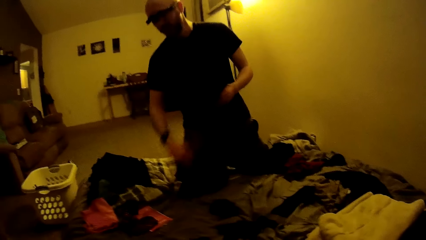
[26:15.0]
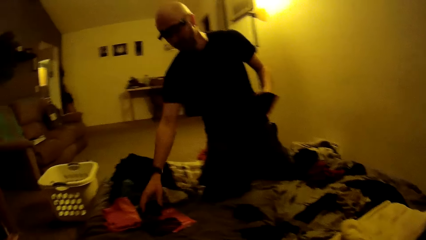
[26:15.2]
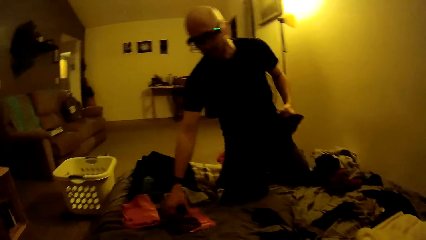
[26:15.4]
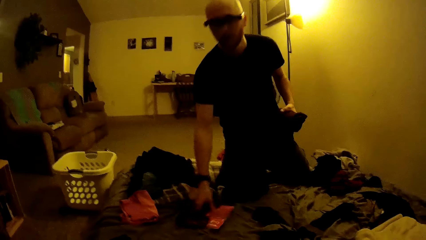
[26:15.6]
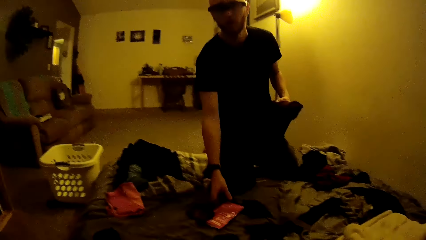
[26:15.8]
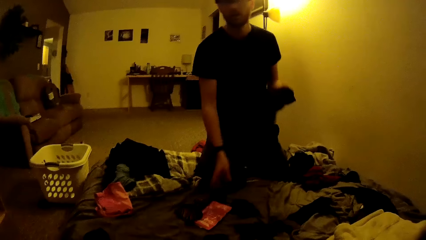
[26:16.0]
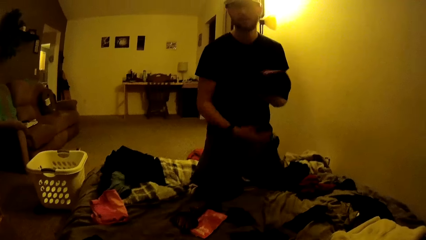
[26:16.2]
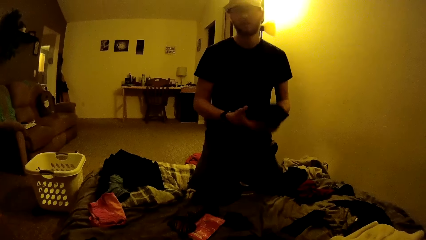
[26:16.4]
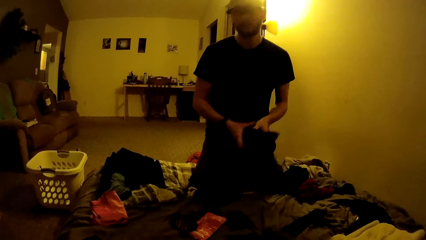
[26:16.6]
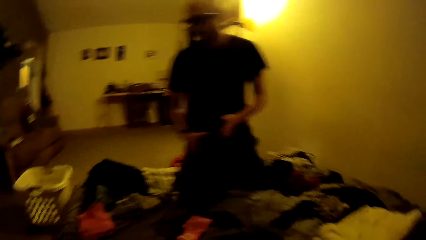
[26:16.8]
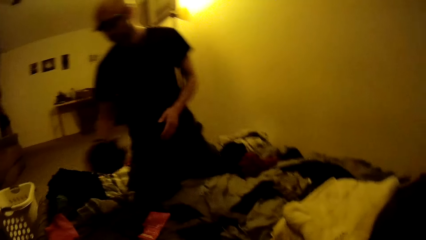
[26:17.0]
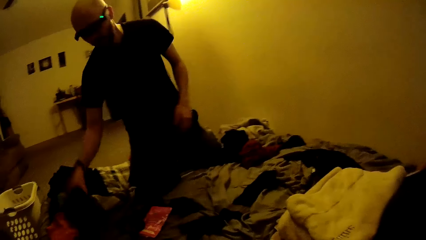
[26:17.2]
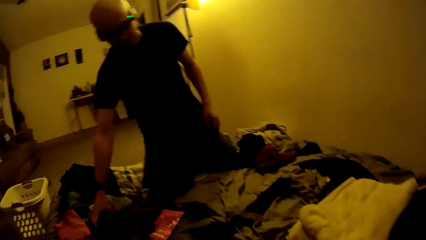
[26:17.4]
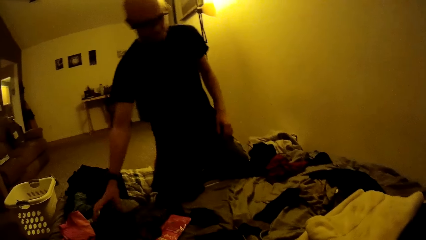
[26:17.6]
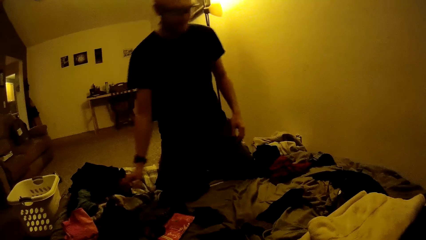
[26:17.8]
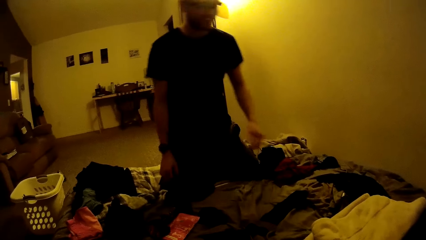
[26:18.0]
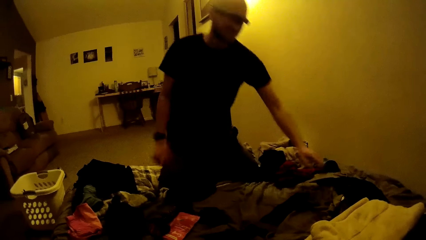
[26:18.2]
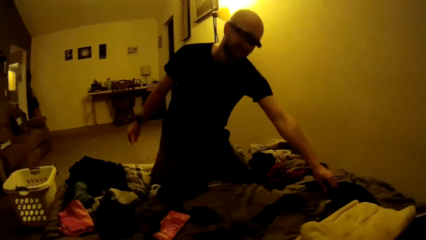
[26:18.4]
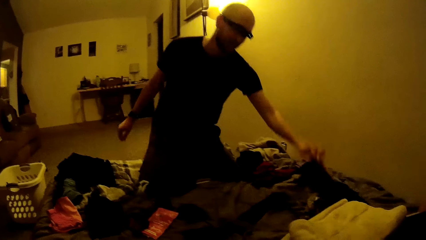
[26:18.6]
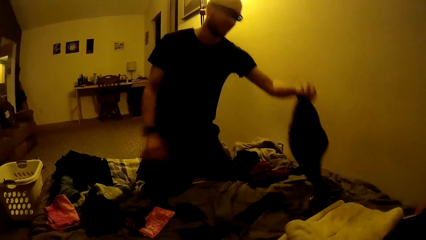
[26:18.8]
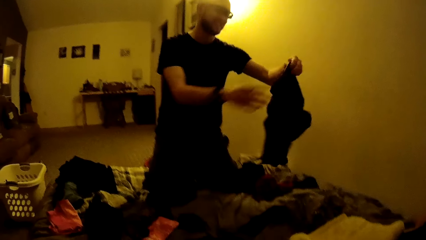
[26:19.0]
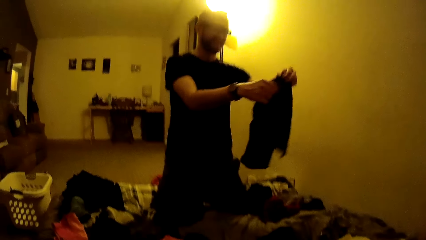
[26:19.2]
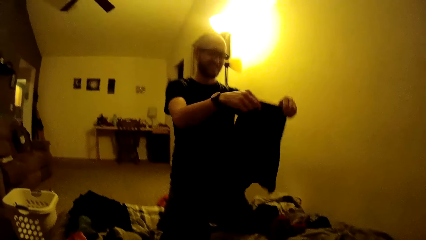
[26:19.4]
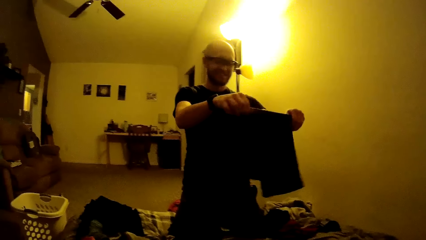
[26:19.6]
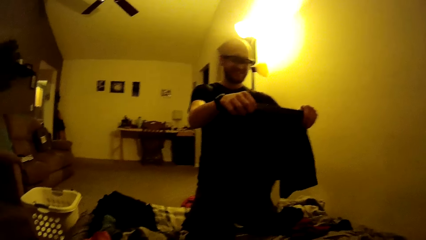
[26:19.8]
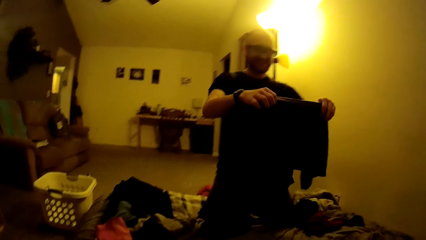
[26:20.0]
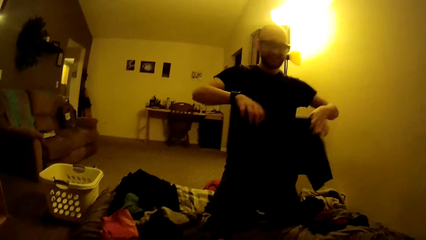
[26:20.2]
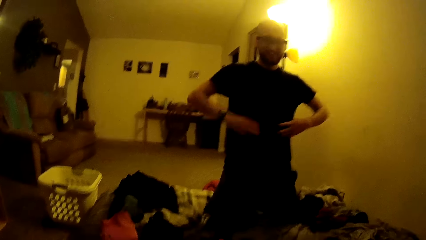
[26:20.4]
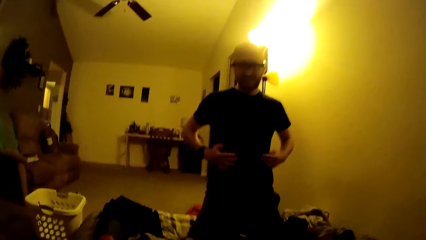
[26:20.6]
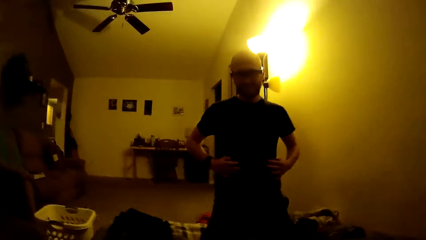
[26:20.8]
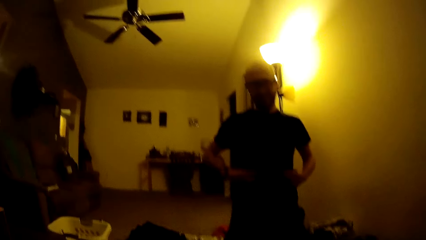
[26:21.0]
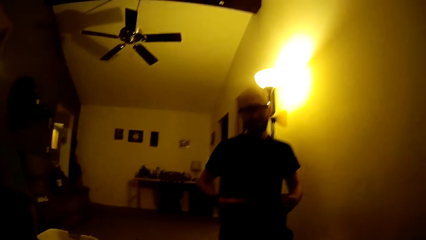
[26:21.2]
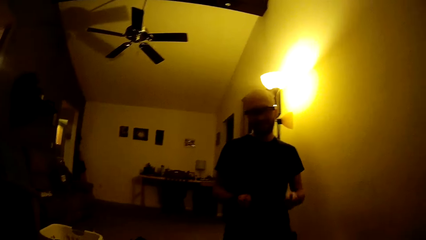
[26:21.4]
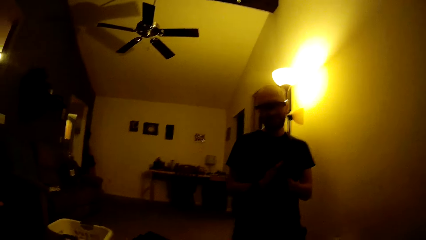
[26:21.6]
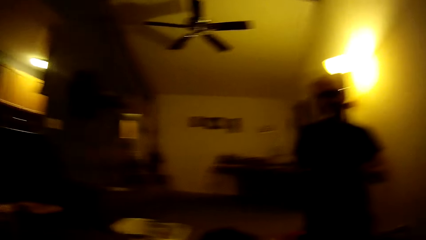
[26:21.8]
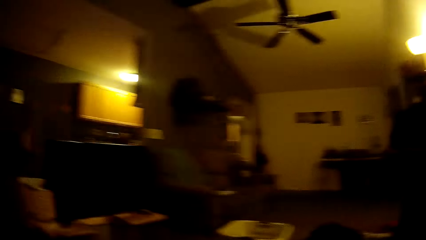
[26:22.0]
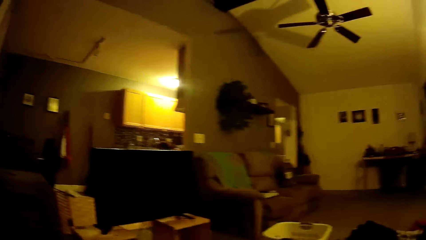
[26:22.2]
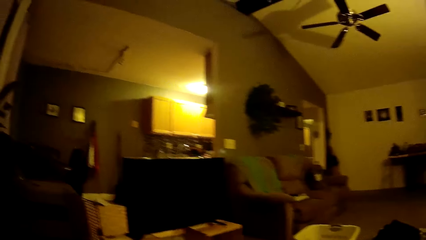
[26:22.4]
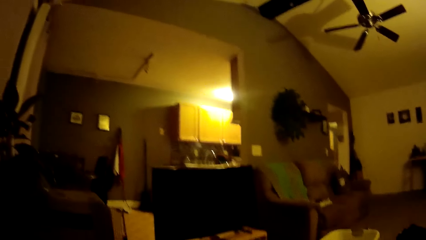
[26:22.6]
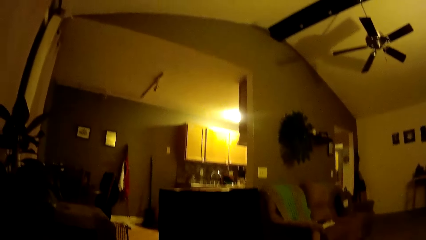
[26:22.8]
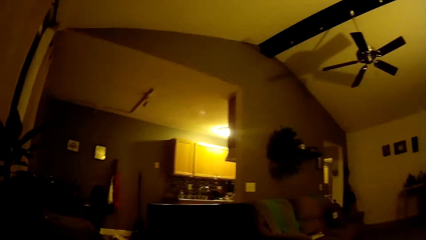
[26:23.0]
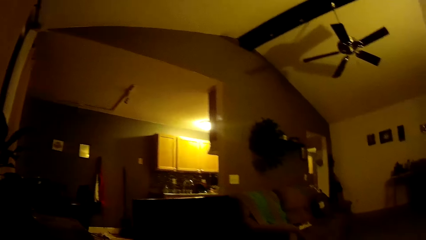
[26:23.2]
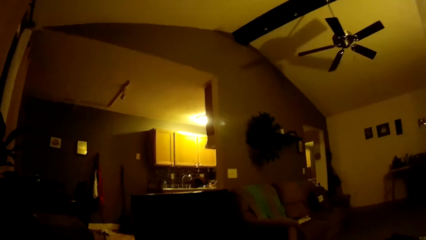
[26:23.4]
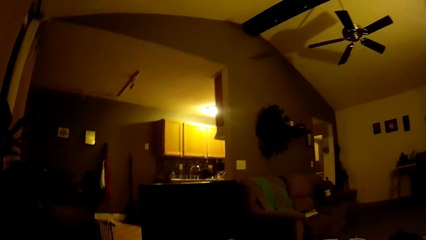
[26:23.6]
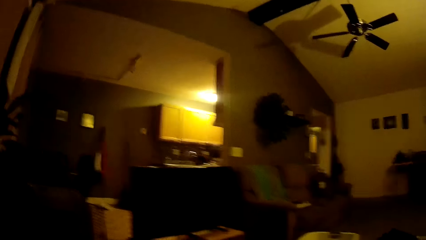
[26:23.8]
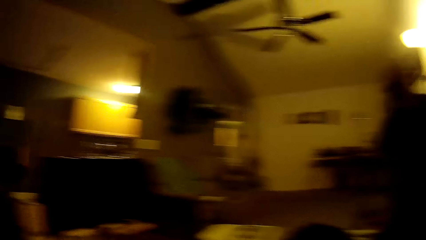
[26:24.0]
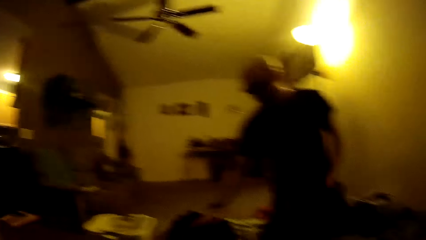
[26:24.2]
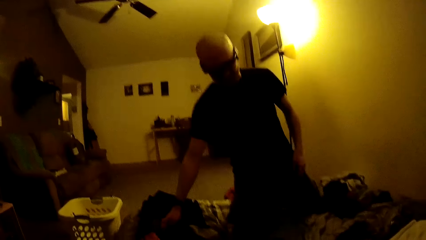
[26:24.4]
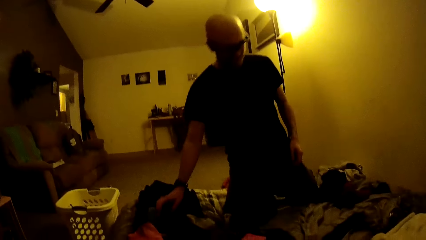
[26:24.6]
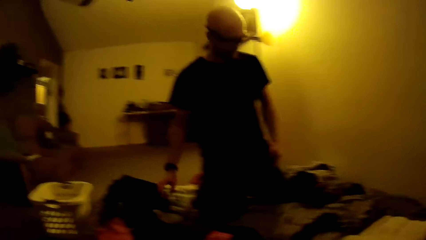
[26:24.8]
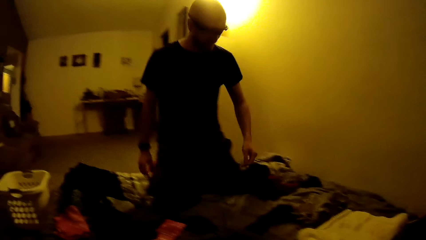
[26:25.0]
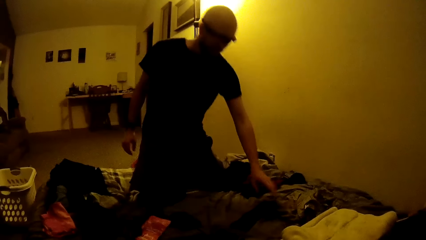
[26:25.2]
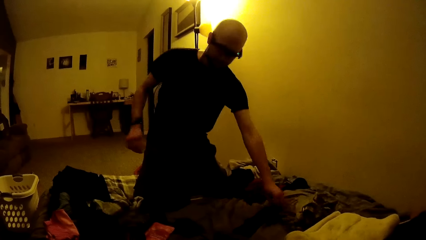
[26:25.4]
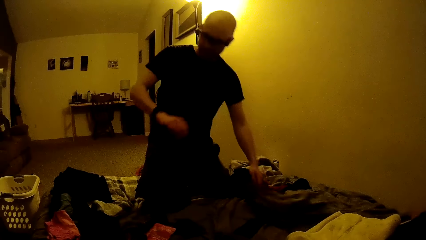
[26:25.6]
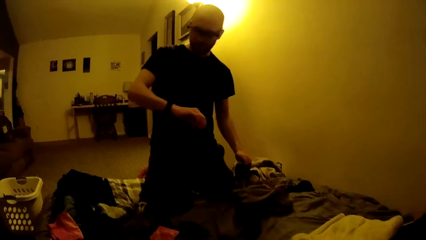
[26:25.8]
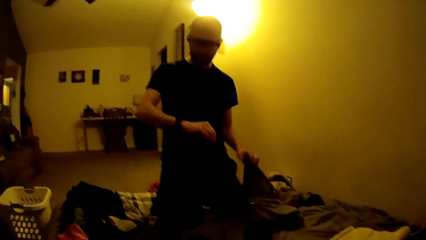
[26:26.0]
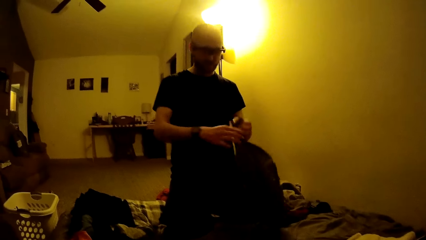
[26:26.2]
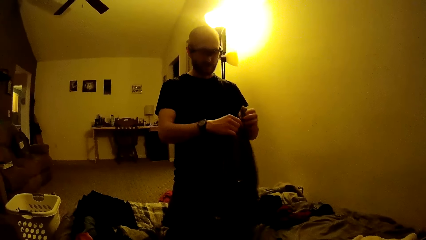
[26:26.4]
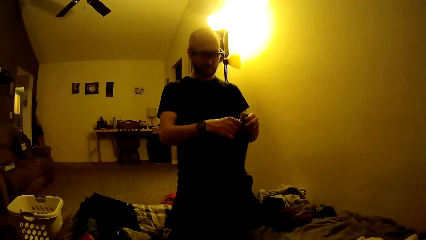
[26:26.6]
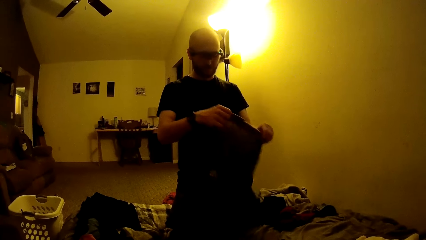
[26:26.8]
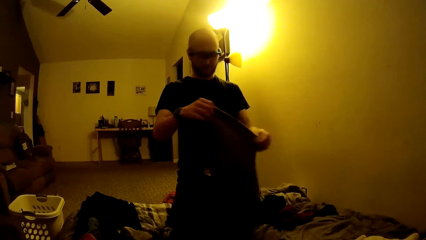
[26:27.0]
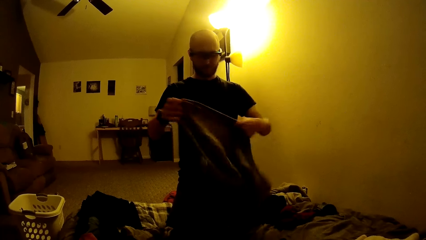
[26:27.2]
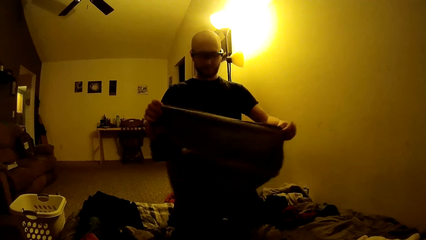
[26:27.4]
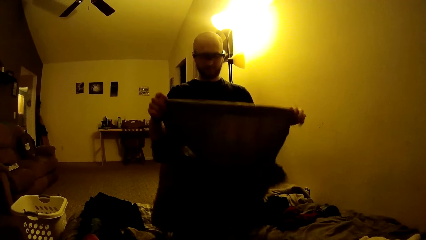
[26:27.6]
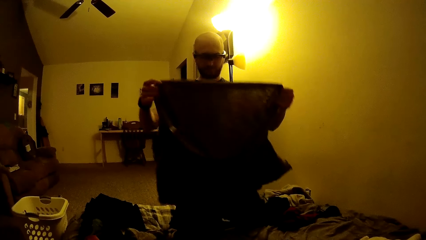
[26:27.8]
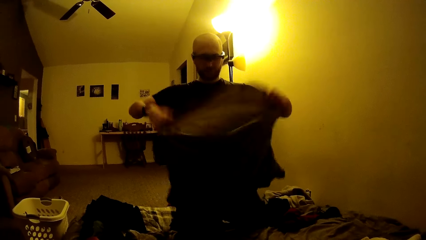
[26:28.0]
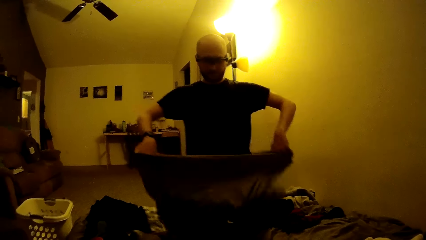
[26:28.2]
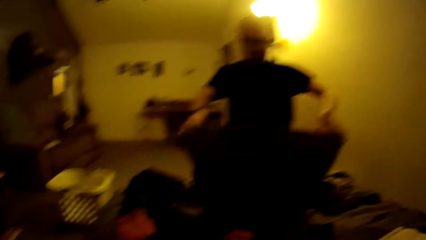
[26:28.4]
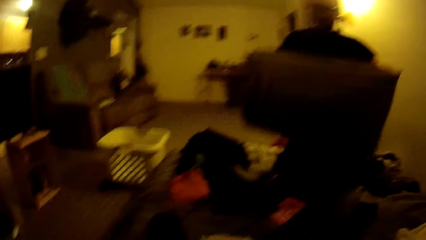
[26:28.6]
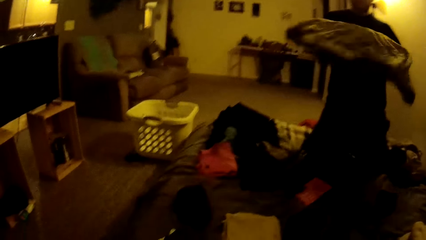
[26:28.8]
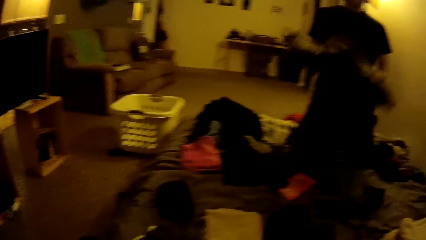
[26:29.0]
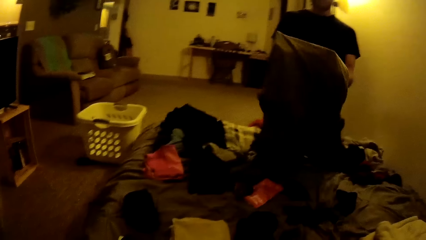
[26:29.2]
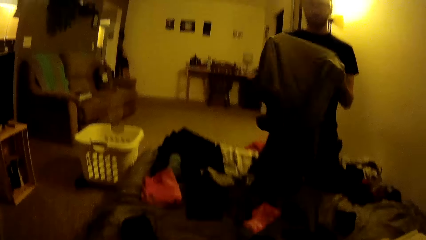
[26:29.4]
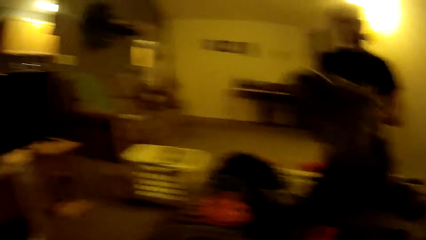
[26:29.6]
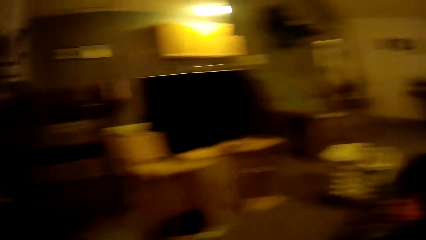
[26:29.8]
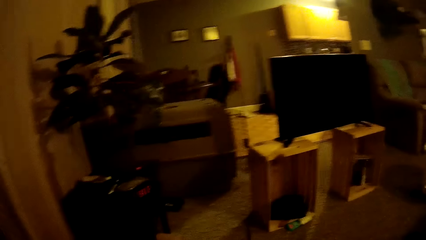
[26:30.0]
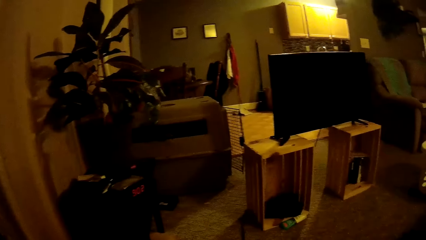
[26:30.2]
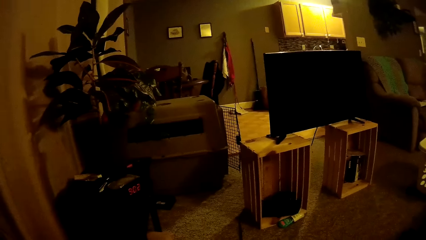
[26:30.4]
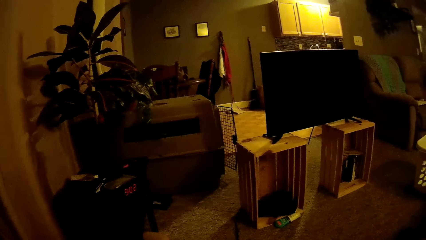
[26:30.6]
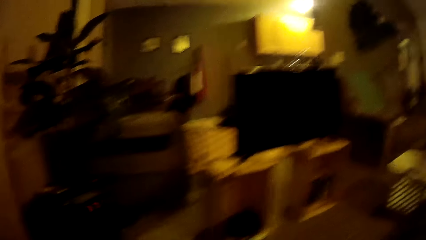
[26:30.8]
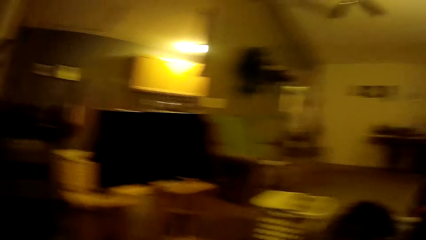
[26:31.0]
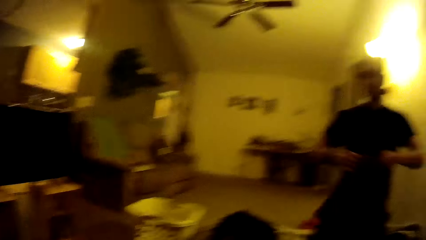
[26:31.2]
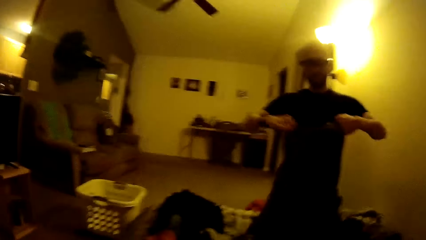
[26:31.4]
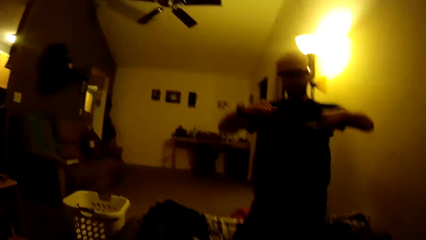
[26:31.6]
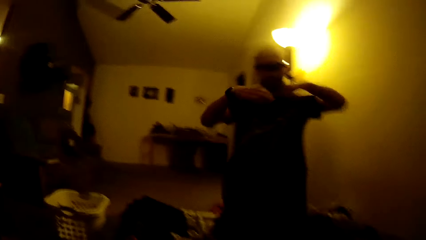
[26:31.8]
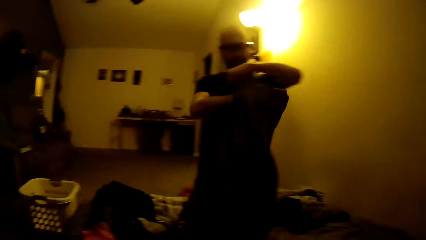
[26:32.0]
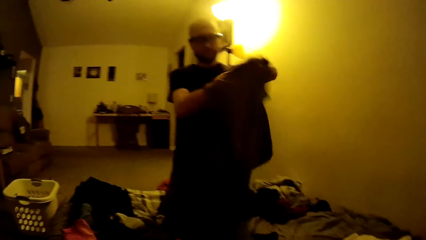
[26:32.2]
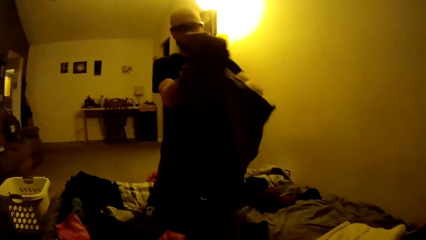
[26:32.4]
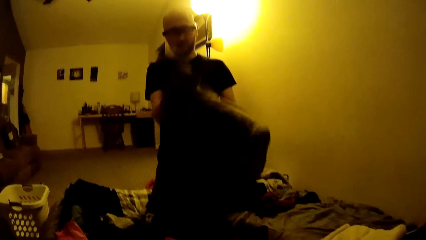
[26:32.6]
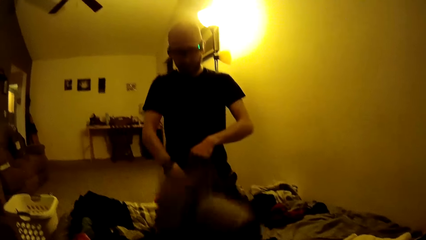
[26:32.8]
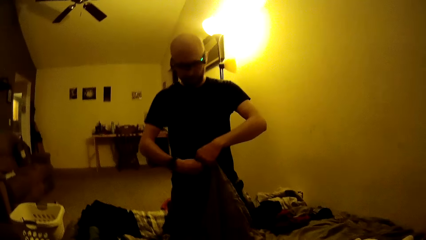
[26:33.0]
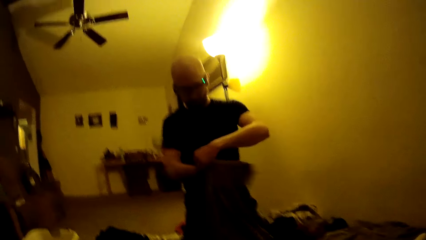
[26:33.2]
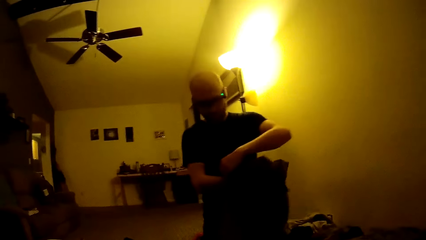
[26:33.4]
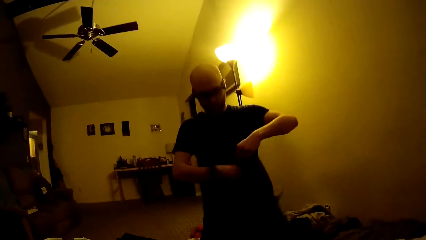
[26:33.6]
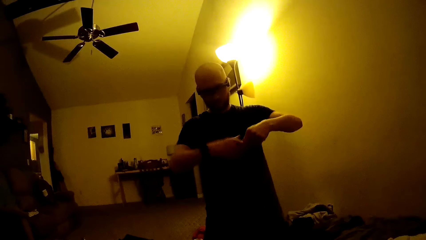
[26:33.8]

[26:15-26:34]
The man passes the folded shirt in his right hand to his left hand. The man moves a nylon on the bed with his right hand. The man passes the folded shirt in his left hand to his right hand. The man drops the folded shirt on the bed with his right hand. The man picks shorts on the bed with his left hand. The man folds the shorts with both hands. The camera wearer looks around the house. The man drops the shorts on the bed with his right hand. The man picks a shirt on the bed with his left hand. The camera wearer looks around the house. The man folds a cloth.
